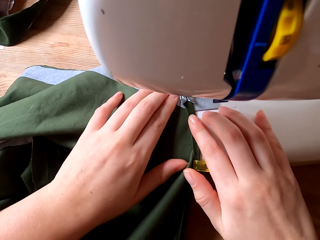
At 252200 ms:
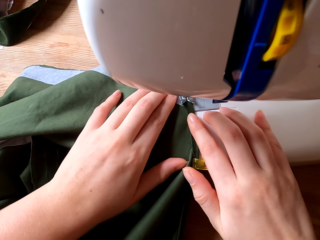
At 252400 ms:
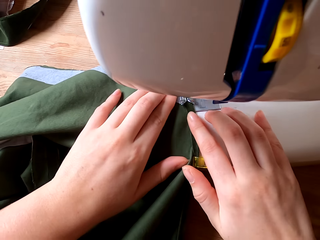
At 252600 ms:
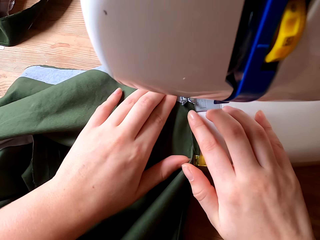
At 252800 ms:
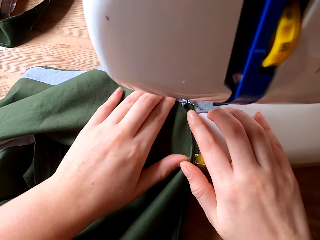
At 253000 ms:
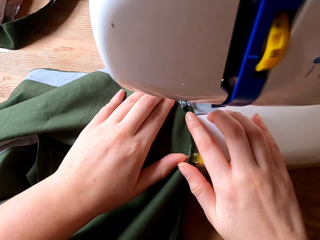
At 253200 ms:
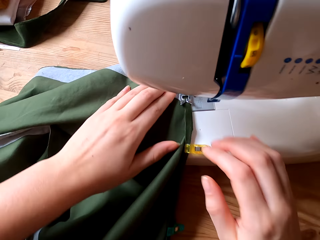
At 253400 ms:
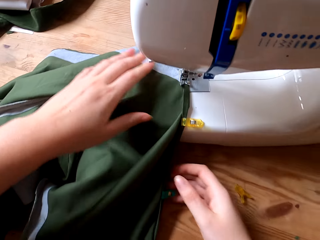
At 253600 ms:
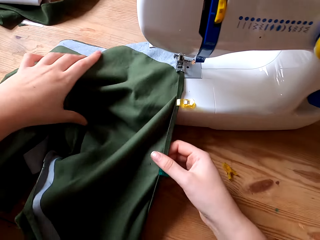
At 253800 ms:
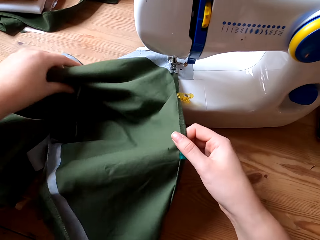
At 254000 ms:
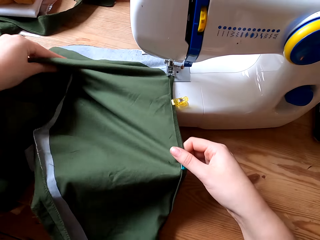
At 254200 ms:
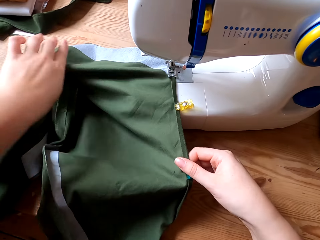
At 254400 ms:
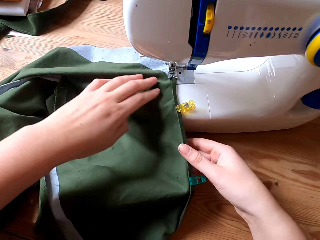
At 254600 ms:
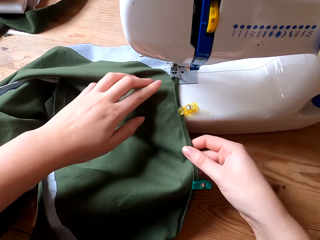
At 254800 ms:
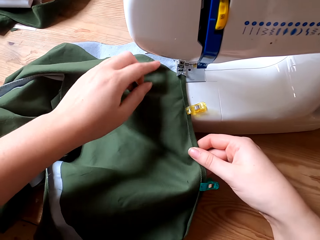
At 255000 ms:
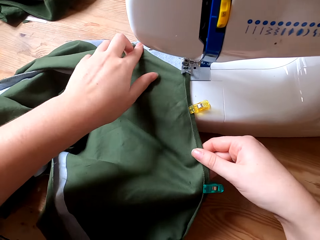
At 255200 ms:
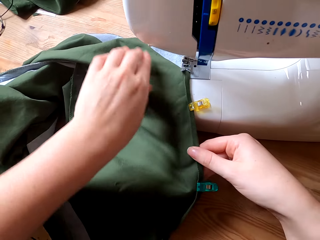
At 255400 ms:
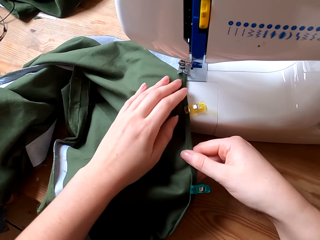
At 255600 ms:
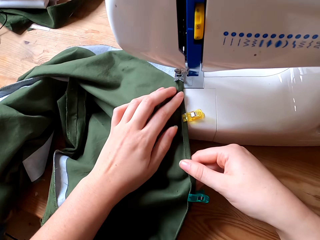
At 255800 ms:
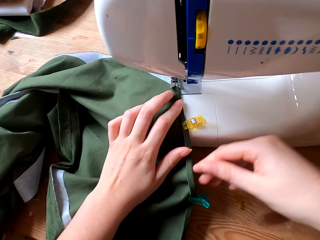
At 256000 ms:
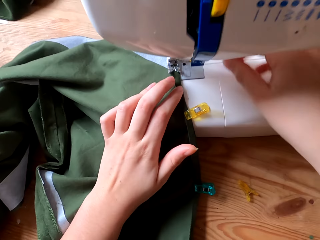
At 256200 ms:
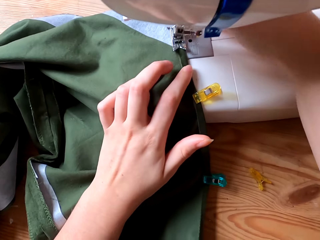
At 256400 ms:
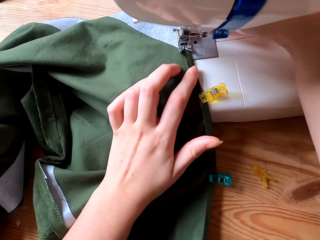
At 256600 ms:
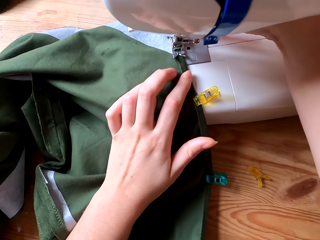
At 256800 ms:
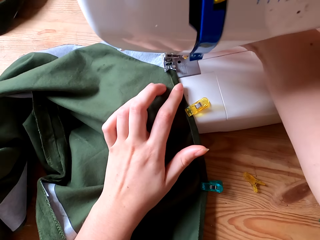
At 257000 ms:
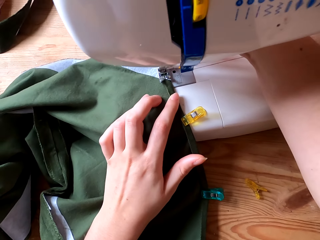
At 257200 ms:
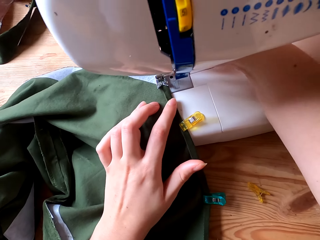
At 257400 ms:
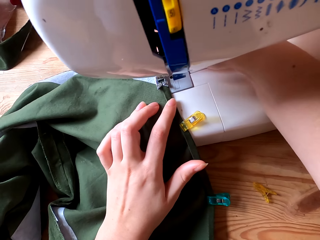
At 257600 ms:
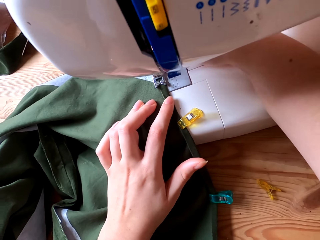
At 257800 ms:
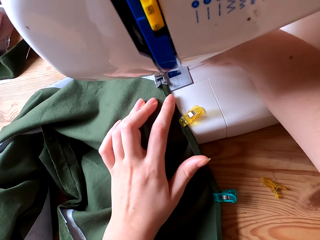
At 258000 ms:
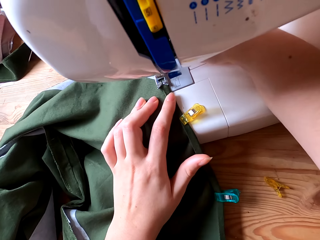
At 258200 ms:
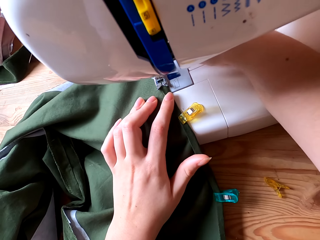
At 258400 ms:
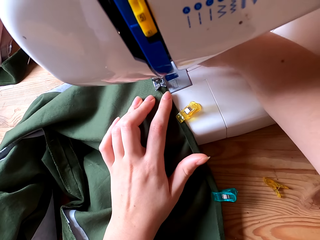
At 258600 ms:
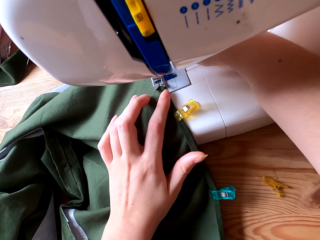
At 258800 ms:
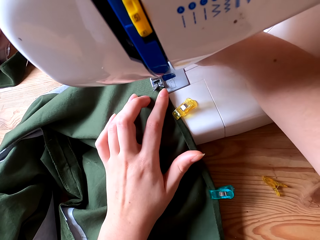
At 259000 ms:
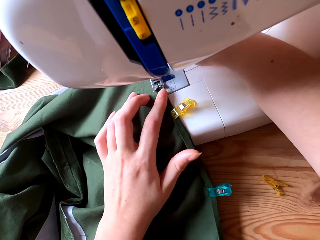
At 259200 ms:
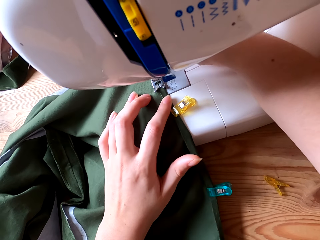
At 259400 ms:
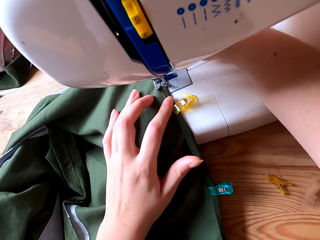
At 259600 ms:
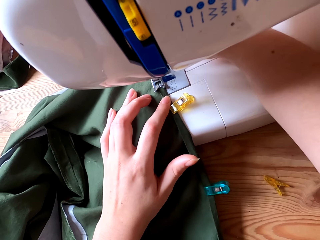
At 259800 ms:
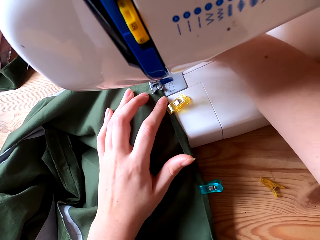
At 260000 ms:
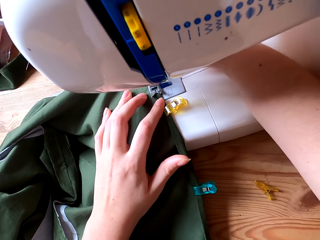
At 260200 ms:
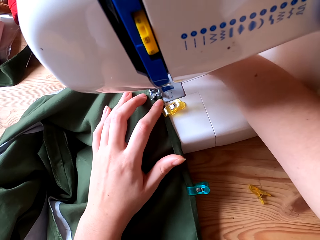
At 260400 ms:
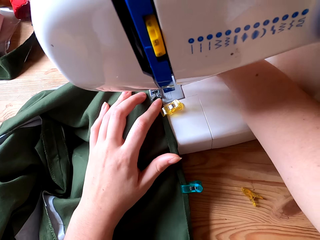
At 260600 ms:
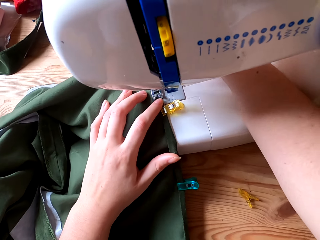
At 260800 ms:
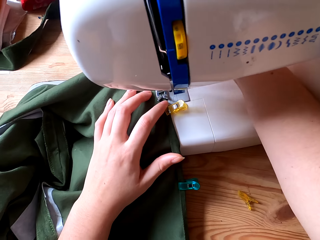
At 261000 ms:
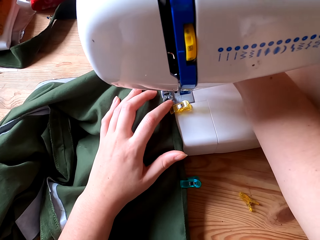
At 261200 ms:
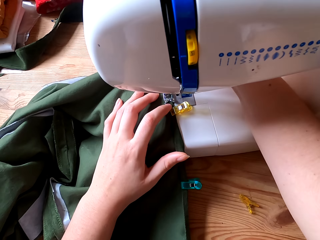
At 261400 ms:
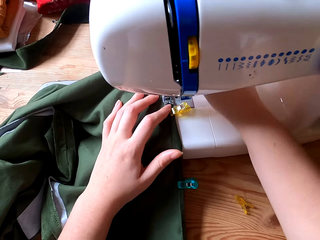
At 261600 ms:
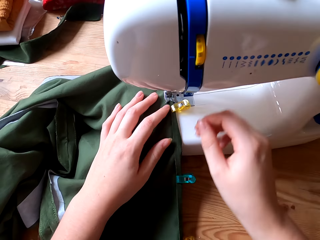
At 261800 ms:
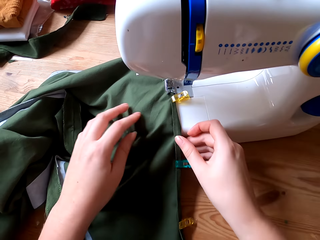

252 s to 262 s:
The camera wearer straightens the cloth with both hands. They sew the cloth with a sewing machine.

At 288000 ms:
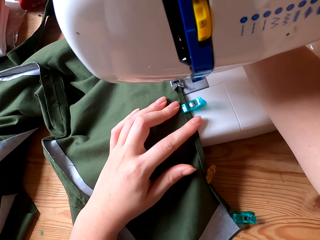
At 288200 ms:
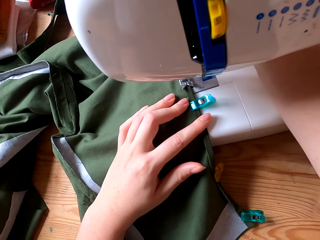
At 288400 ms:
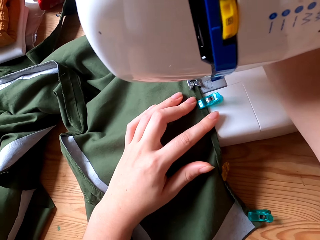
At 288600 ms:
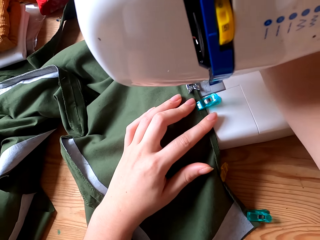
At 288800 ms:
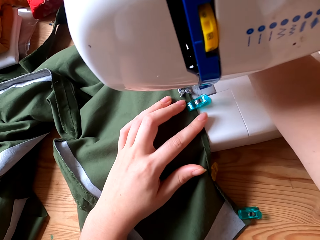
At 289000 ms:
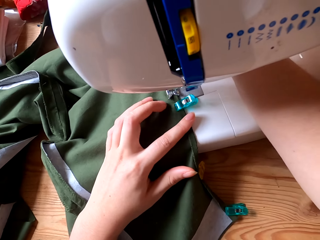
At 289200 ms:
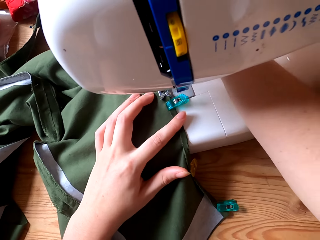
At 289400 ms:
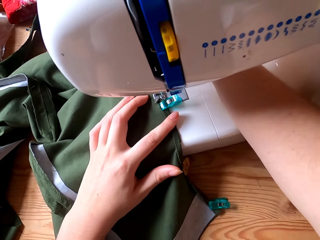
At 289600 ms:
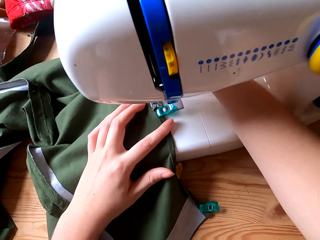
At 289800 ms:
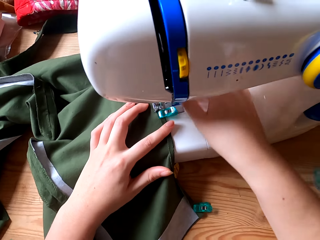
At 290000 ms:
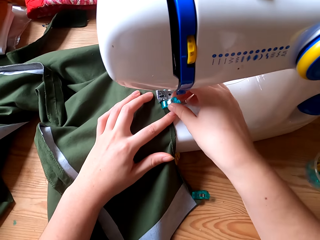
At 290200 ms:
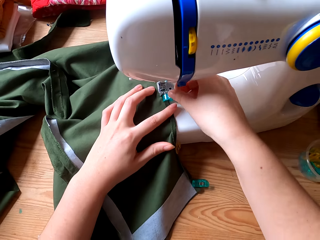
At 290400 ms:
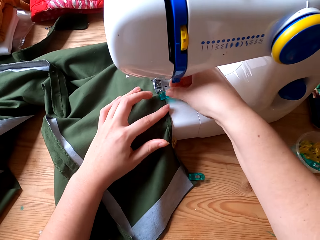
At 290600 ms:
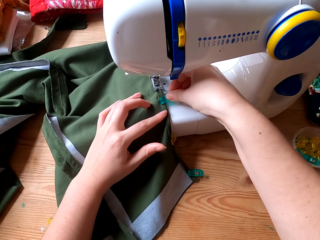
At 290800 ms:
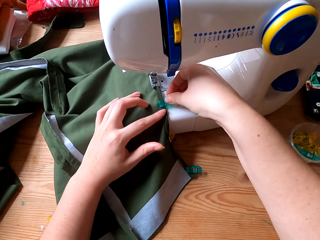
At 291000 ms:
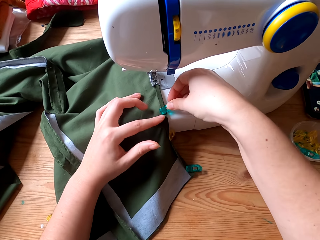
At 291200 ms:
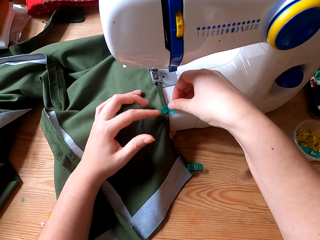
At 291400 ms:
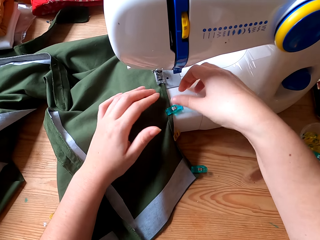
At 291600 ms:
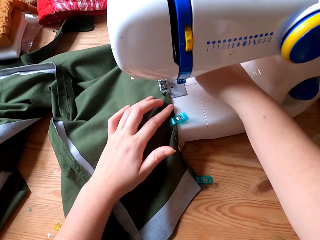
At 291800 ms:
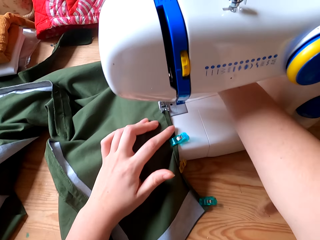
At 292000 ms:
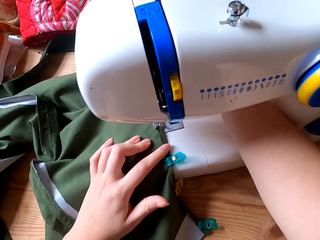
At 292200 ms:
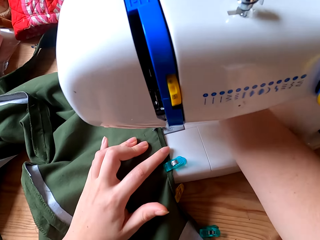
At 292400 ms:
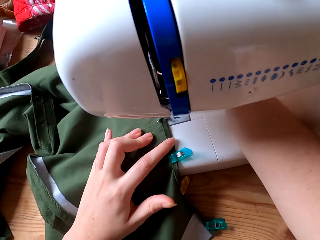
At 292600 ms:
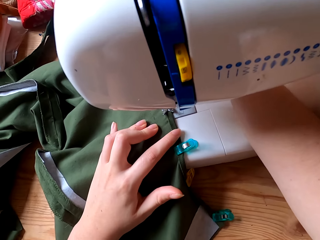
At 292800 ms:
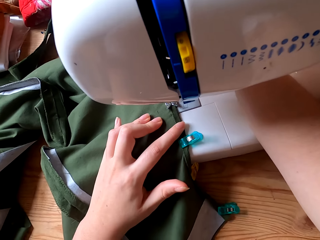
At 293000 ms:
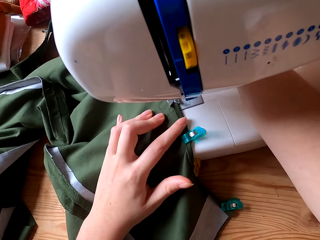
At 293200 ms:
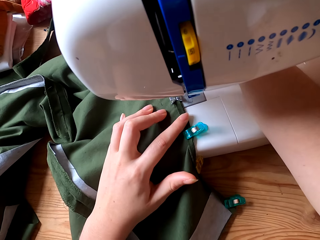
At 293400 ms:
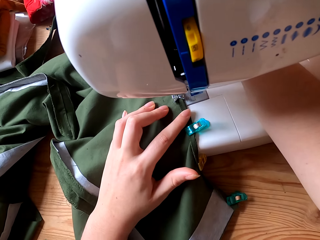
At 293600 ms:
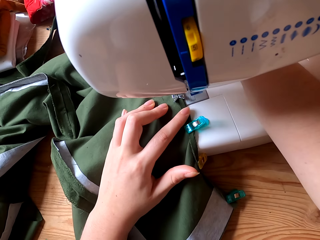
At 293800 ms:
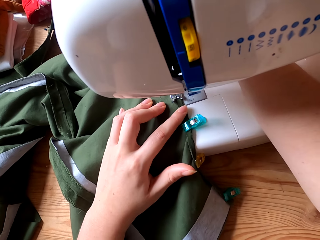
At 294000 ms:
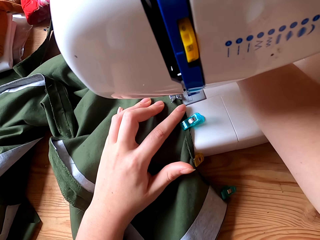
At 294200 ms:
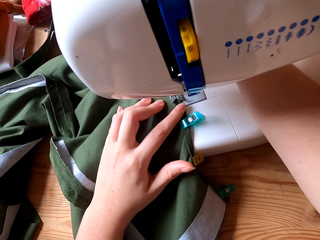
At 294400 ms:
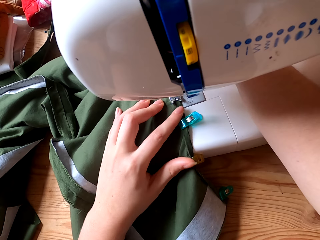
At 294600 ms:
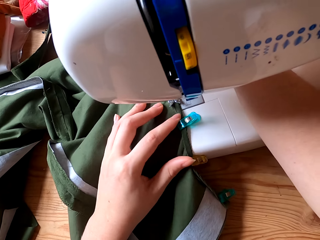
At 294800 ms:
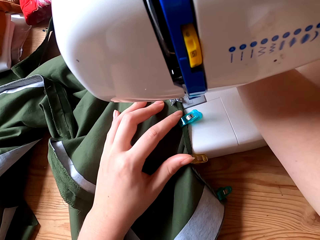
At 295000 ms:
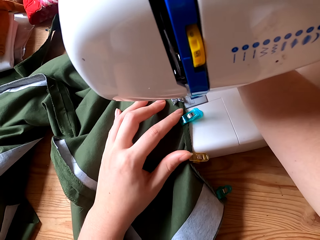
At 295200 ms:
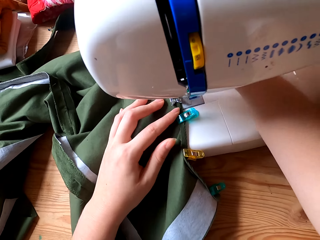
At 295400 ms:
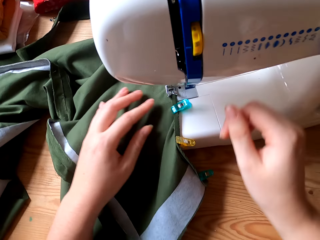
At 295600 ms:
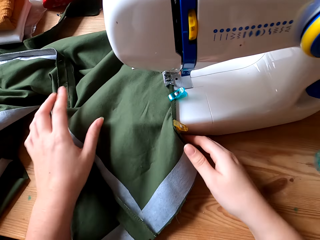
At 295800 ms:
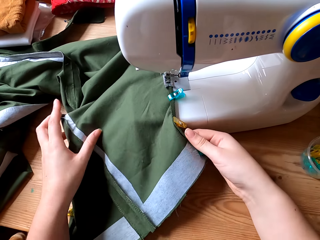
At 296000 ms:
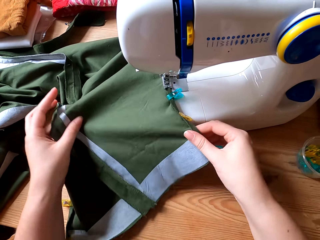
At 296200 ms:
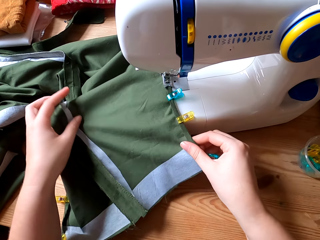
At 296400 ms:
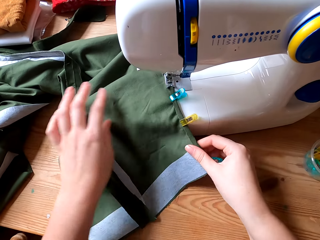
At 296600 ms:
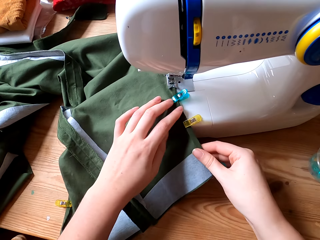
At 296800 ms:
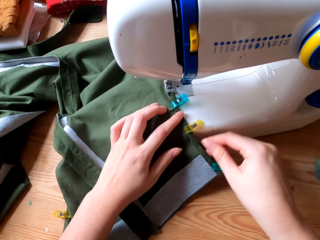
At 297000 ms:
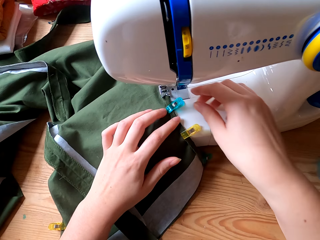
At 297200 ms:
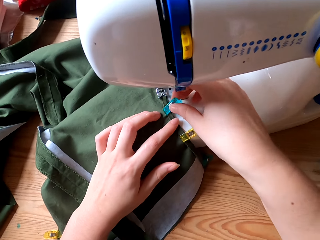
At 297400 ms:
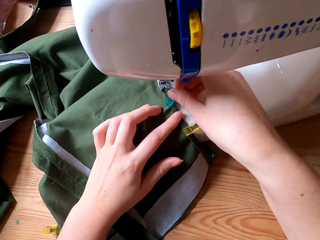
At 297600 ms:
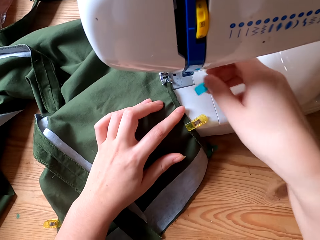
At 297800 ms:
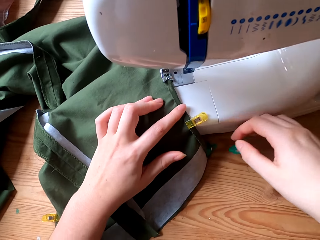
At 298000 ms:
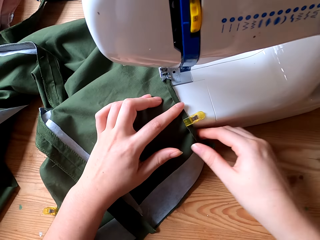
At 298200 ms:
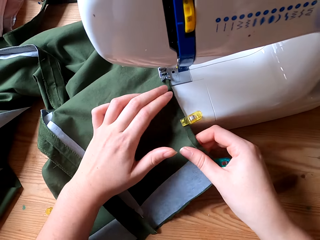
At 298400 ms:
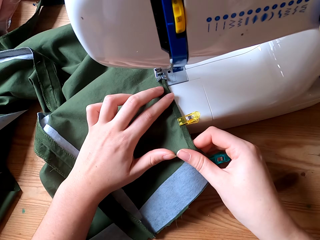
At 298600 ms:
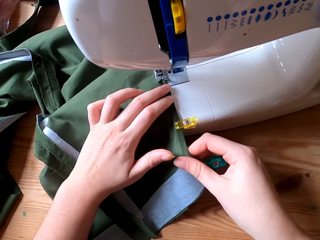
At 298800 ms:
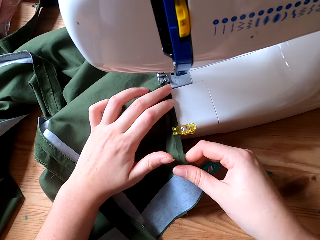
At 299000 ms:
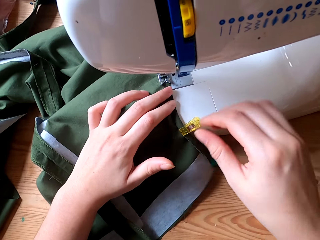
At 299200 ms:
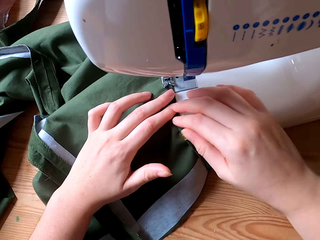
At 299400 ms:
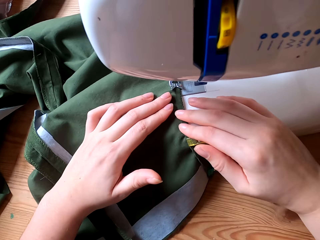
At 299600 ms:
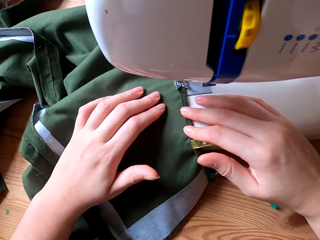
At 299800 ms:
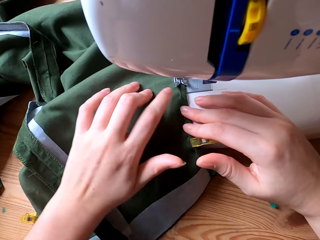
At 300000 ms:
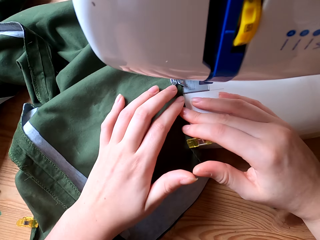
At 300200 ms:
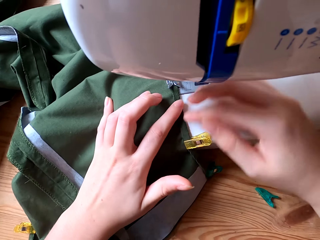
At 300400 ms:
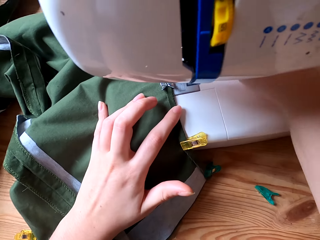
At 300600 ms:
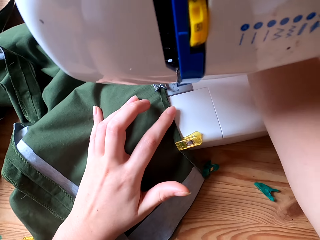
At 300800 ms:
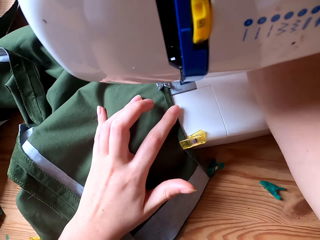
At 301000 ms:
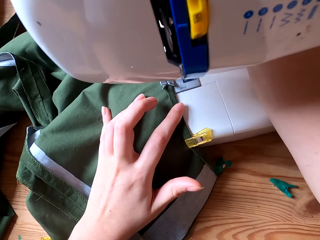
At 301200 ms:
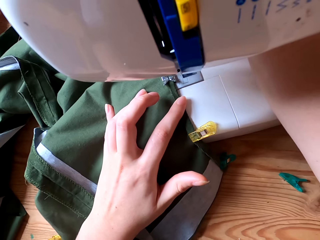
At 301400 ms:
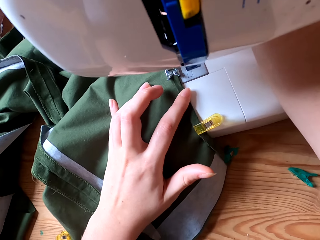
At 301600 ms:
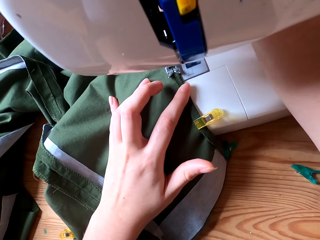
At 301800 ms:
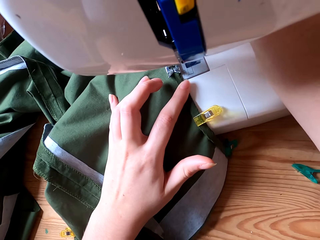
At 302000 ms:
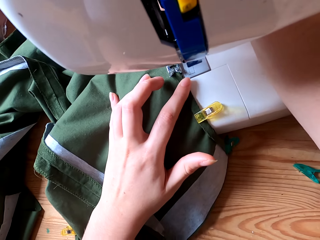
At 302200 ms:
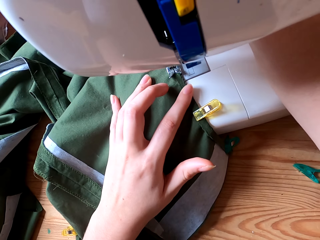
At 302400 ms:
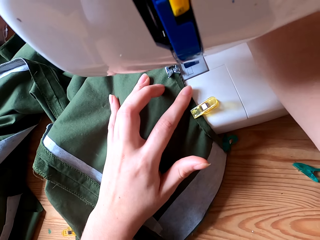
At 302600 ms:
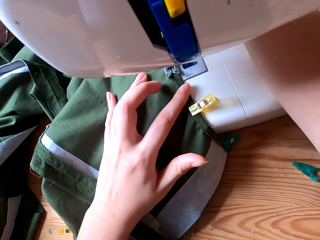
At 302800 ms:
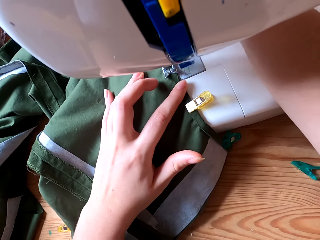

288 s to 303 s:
The camera wearer sews the cloth with a sewing machine. They pick something. They move the peg along the cloth with the right hand. They pull something. They sew the cloth with the sewing machine. They touch the fabric. They straighten the cloth with both hands. They remove the peg from the cloth. They drop something. They touch the fabric. They sew the cloth with the sewing machine.
